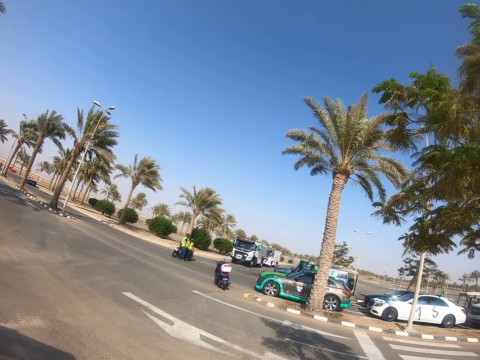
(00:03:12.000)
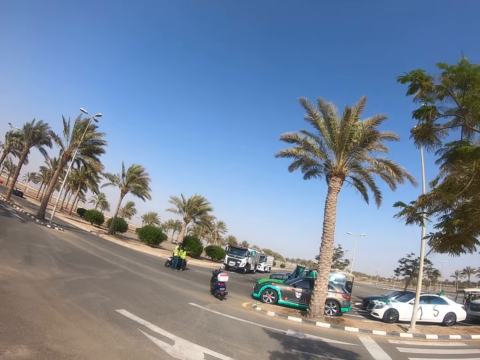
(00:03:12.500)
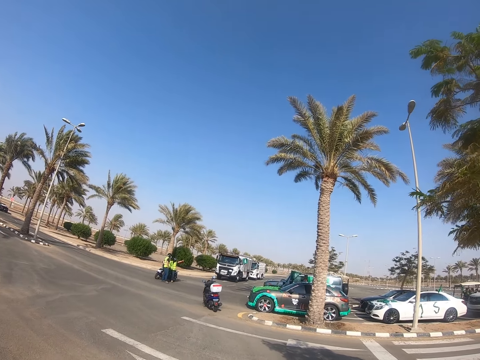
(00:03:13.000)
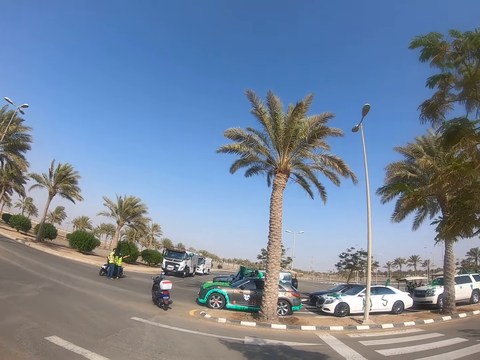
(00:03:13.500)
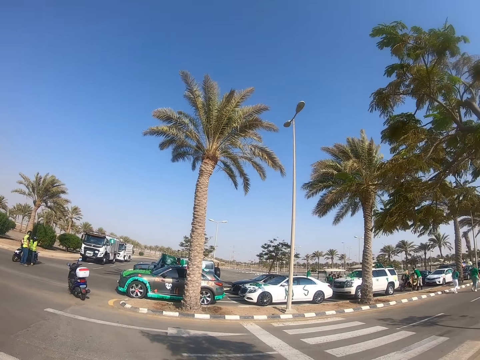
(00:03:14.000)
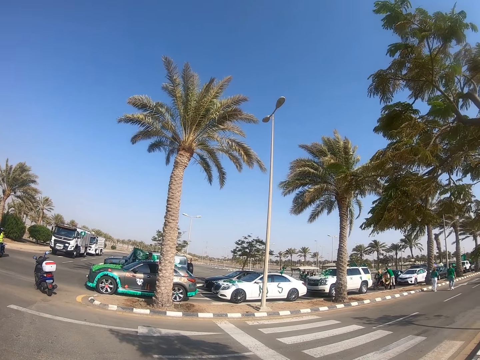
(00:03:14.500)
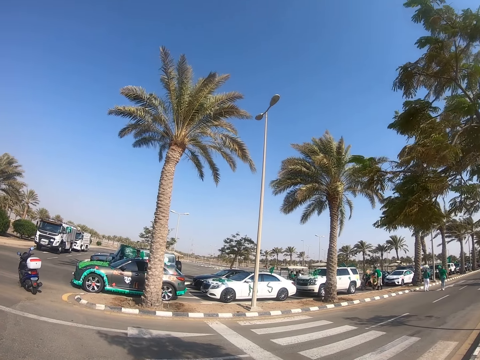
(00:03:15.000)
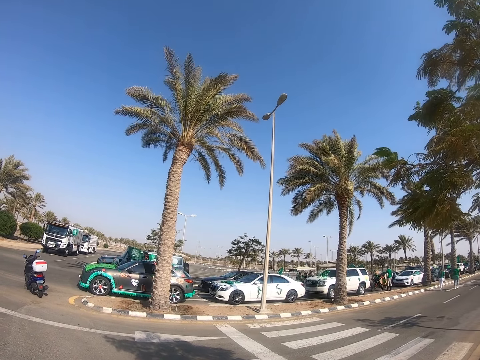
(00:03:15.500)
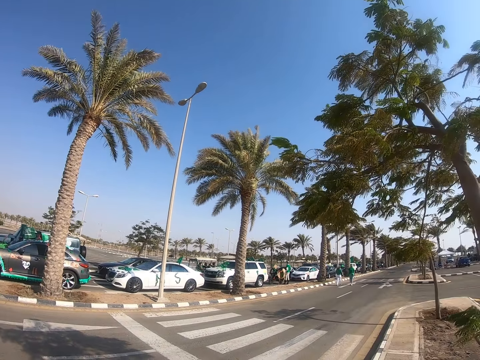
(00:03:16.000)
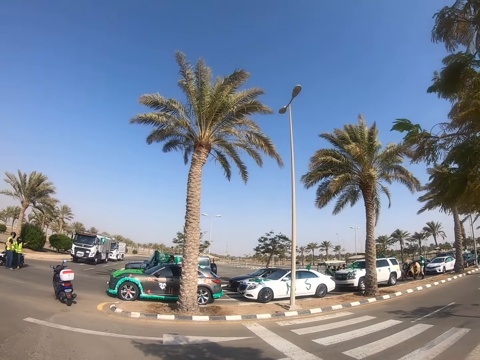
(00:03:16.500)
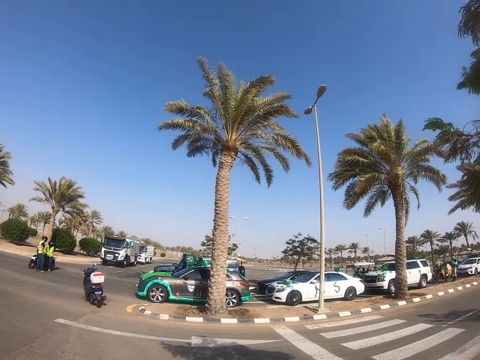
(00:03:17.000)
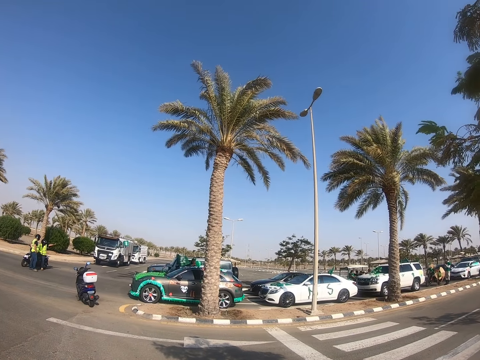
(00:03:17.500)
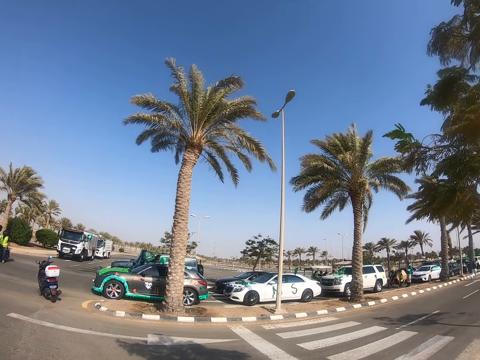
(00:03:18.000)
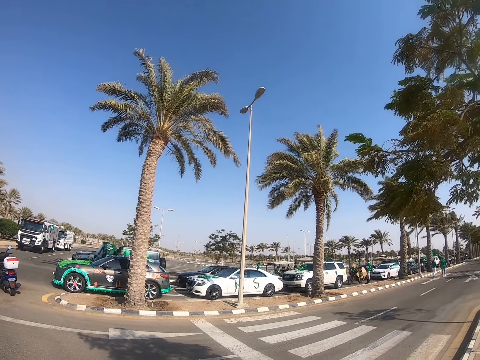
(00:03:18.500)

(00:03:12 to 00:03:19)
The camera wearer walks on the road.

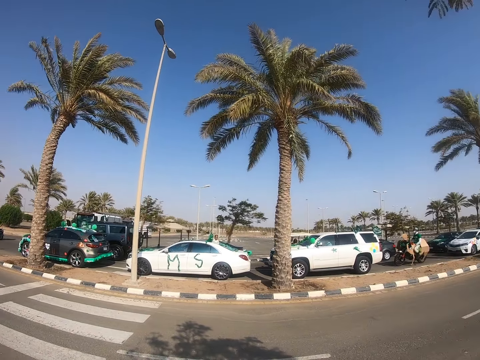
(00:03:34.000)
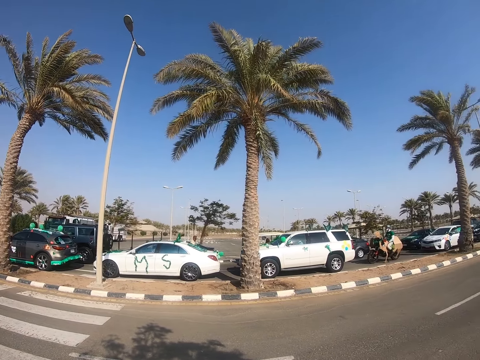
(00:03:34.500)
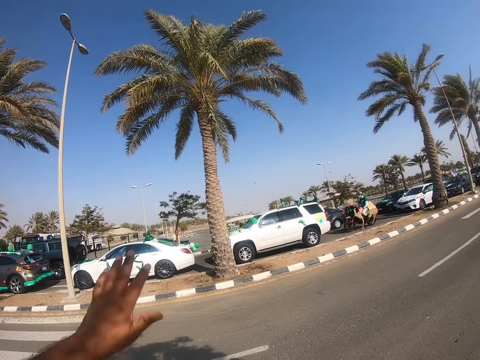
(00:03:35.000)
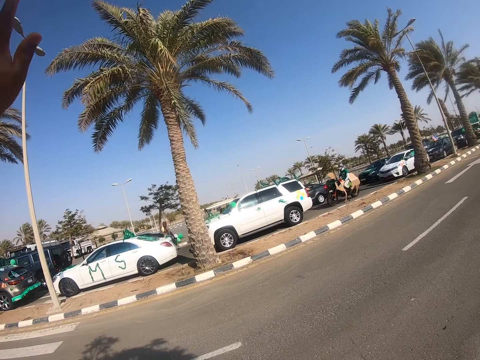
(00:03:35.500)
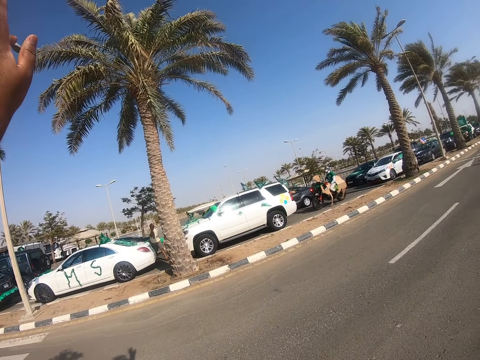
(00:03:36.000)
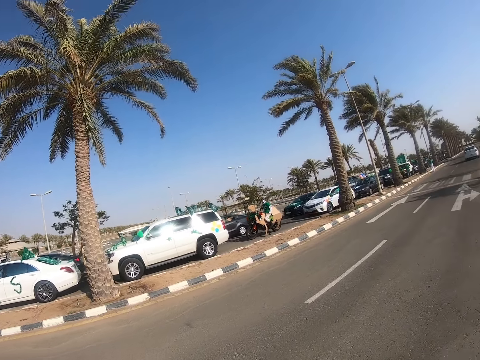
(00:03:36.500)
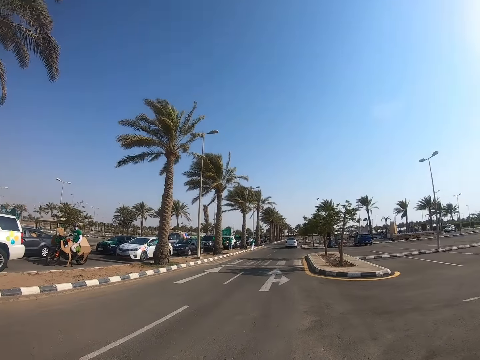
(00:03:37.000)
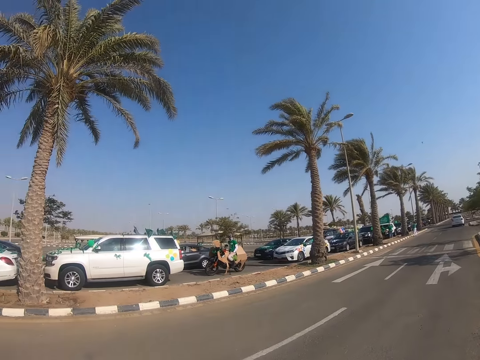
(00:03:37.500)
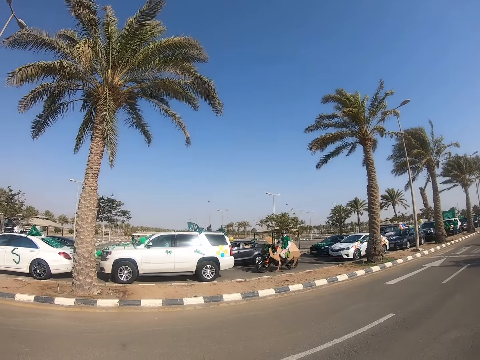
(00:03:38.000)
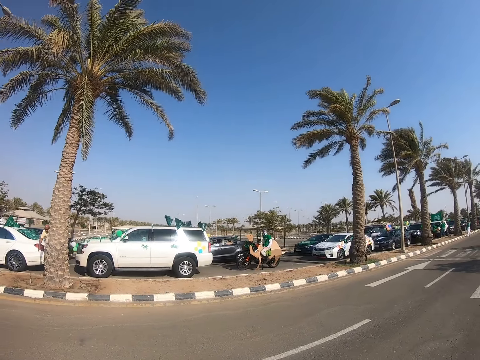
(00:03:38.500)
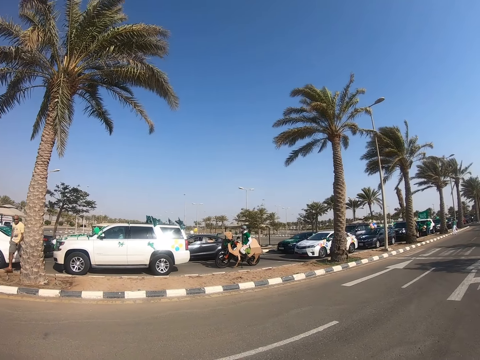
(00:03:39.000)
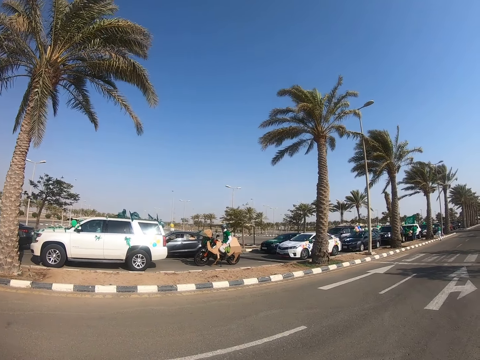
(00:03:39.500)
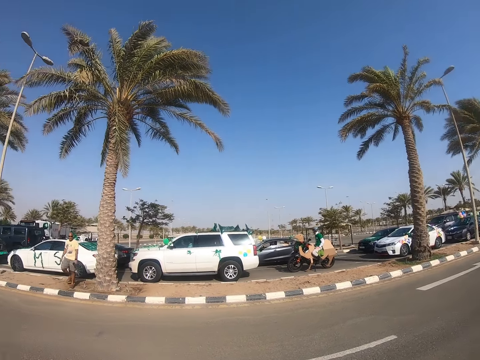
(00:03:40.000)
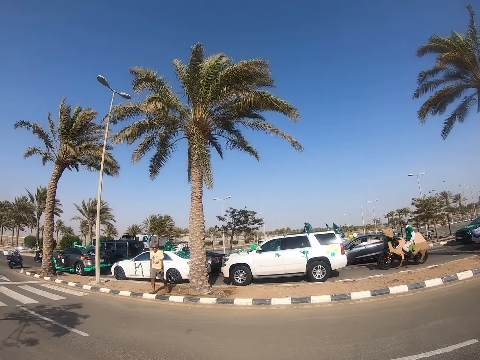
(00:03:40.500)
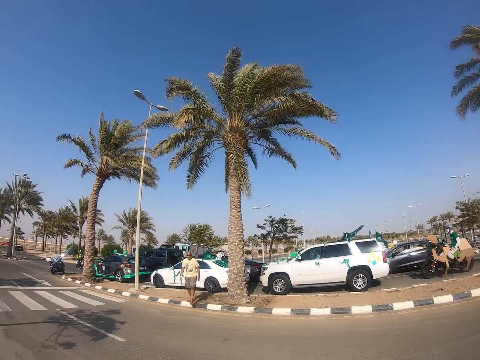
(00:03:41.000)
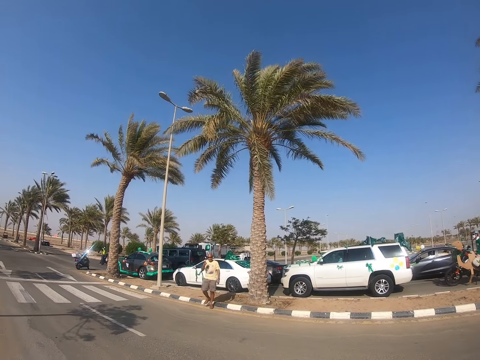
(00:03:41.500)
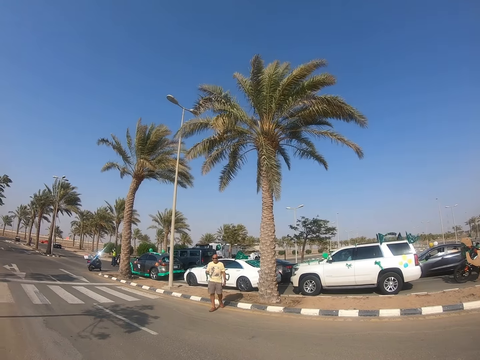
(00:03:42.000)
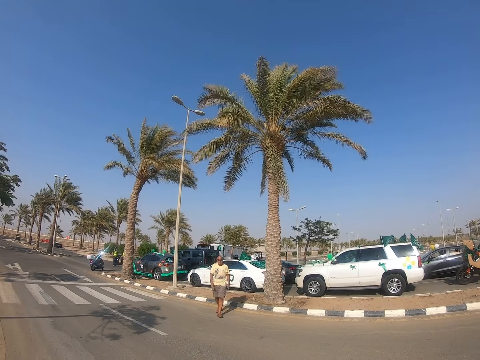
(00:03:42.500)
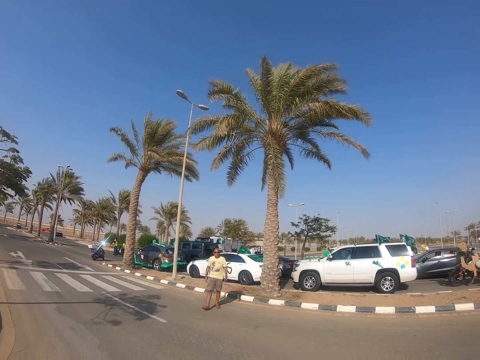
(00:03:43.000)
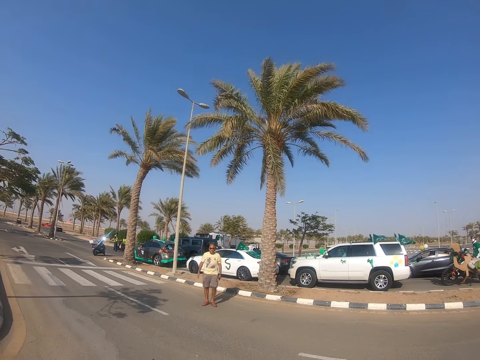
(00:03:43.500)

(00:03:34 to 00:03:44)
The camera wearer waves with his left hand. He walks on the road. A man walks on the road.

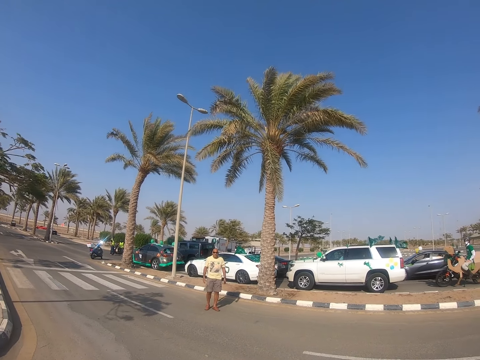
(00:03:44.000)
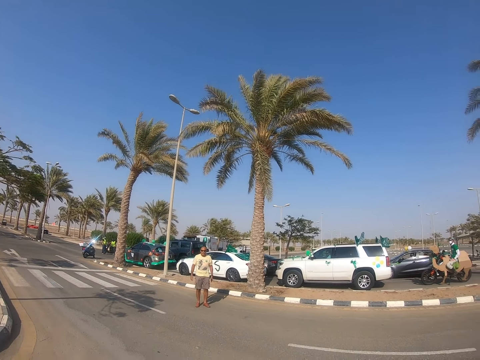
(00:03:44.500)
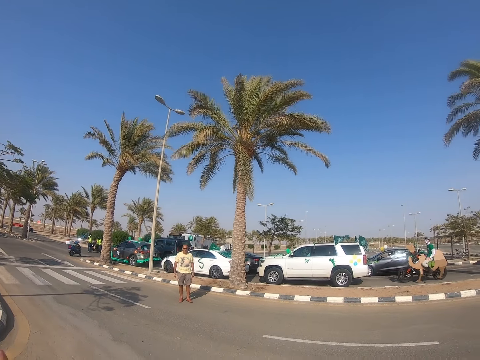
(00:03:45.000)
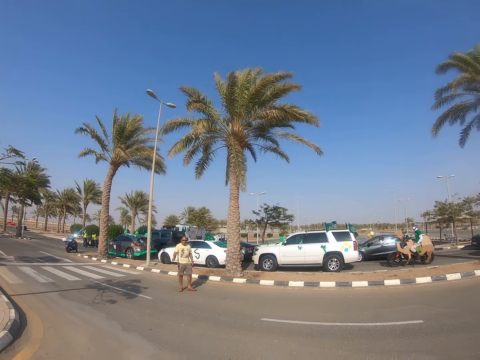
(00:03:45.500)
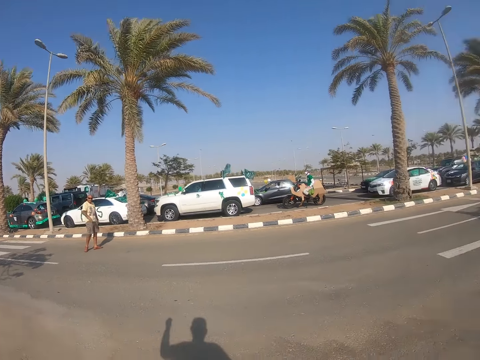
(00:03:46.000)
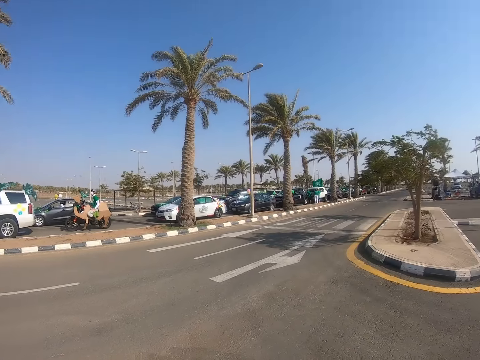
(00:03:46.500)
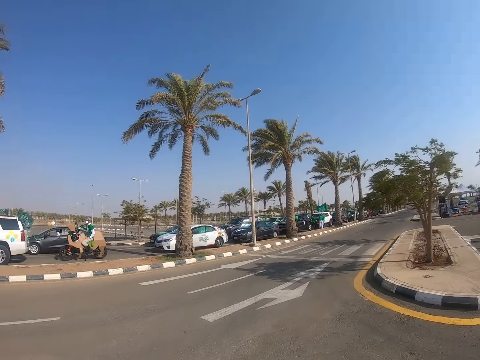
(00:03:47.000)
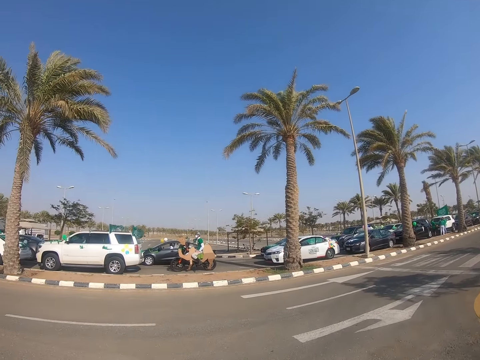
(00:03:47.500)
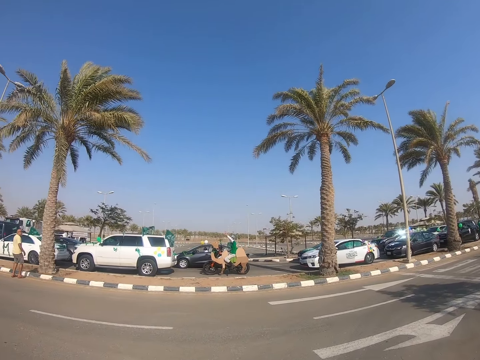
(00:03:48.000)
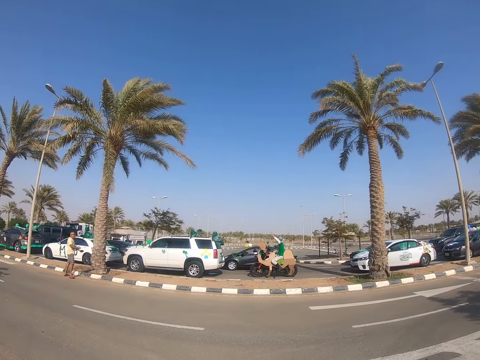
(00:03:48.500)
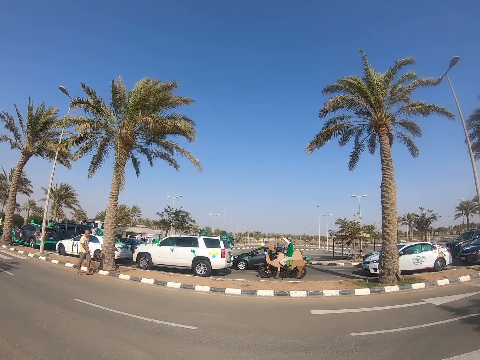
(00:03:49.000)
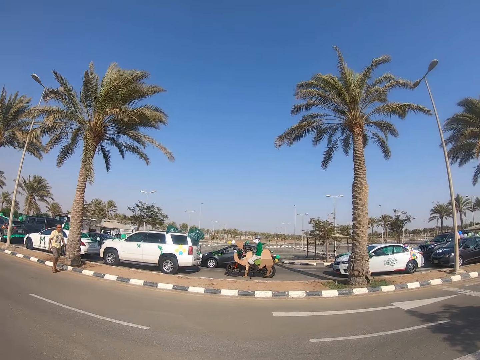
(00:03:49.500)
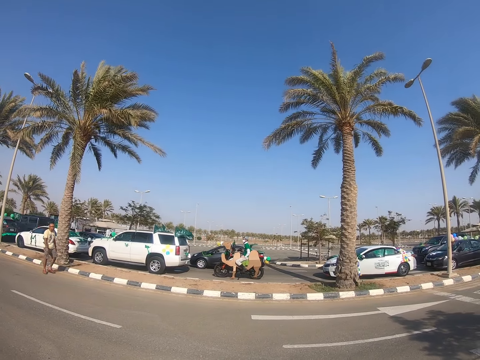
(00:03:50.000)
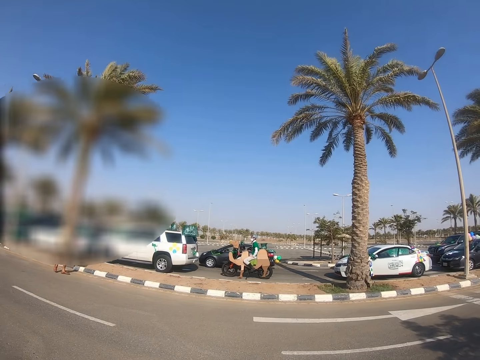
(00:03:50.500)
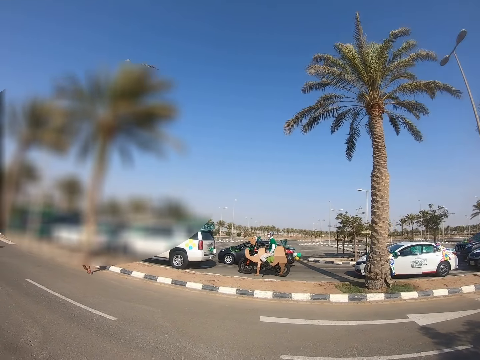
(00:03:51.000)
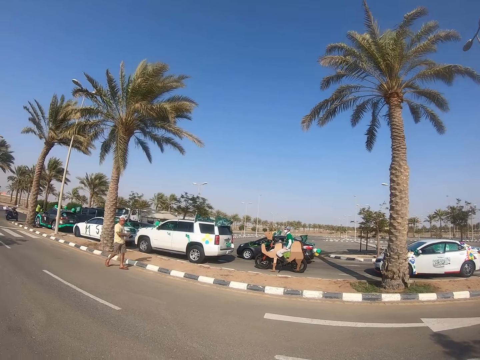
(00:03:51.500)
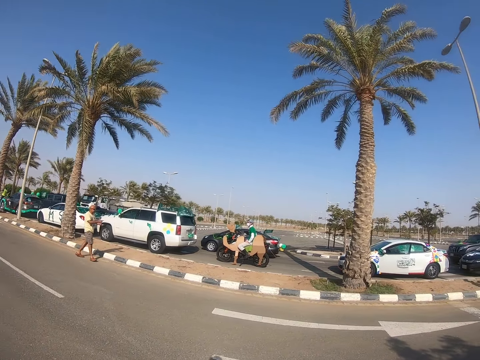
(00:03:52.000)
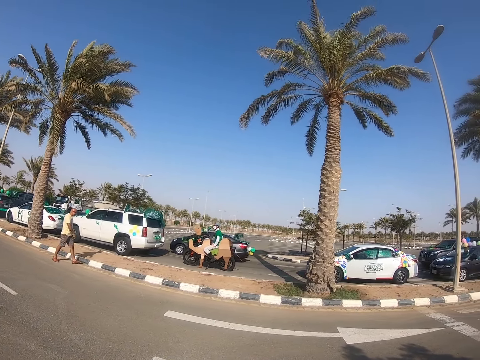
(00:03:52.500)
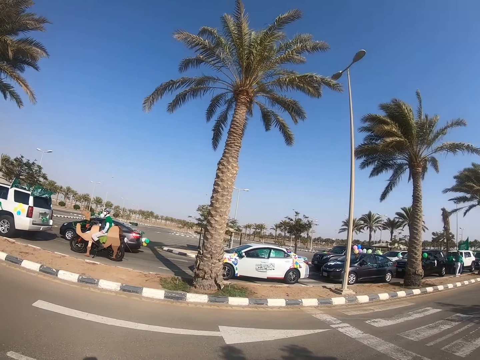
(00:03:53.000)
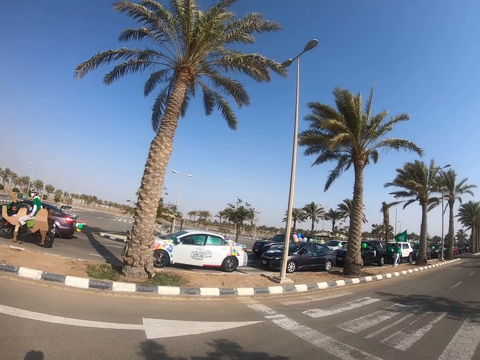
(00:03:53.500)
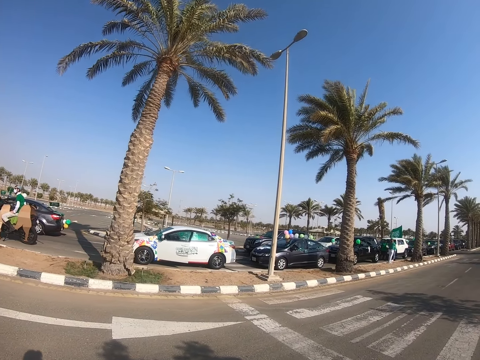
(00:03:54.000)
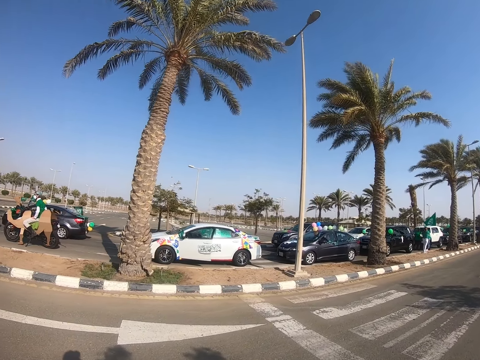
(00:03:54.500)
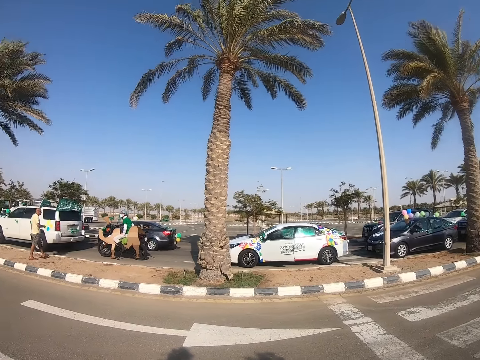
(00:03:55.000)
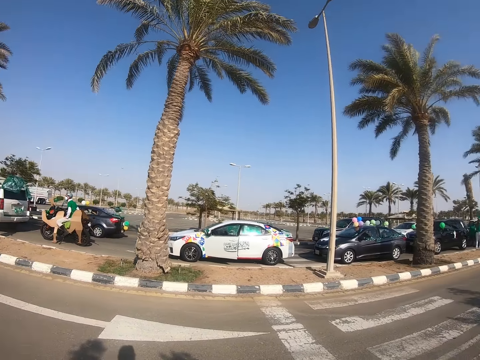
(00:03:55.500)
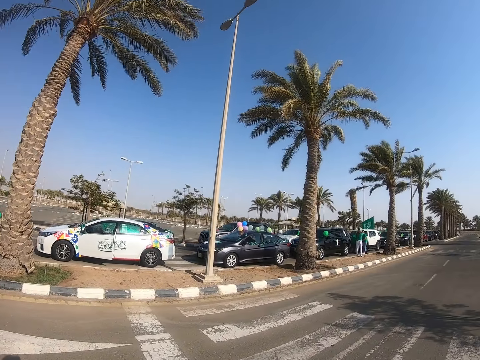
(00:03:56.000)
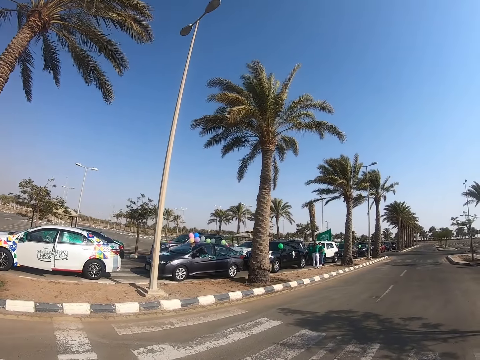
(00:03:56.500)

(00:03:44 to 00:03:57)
The man stands on the road. The camera wearer gestures with his left hand. The man converses with the camera wearer. The camera wearer walks on the road. He walks on the road.
